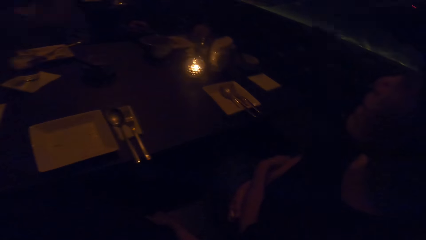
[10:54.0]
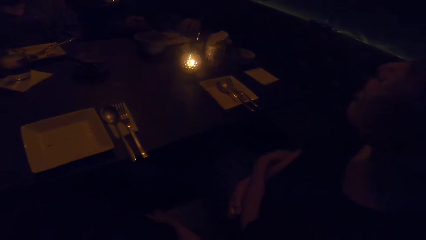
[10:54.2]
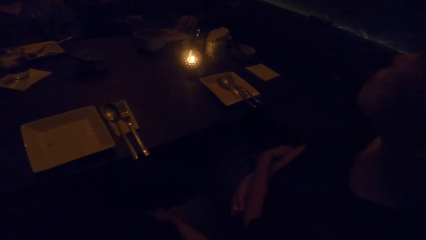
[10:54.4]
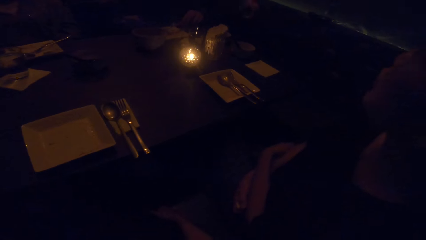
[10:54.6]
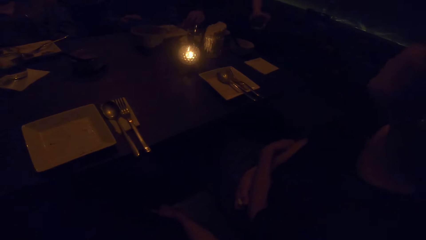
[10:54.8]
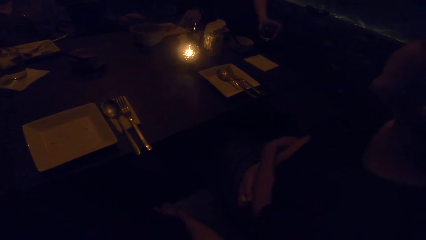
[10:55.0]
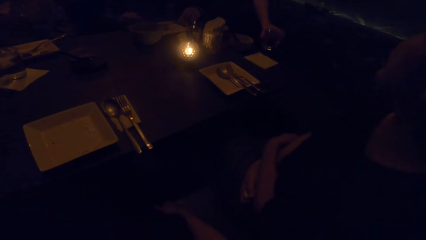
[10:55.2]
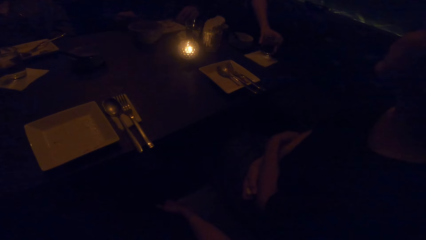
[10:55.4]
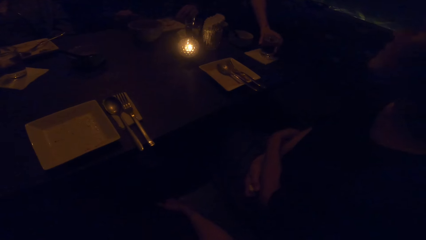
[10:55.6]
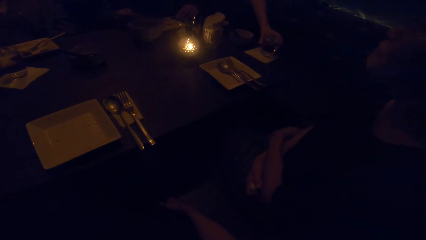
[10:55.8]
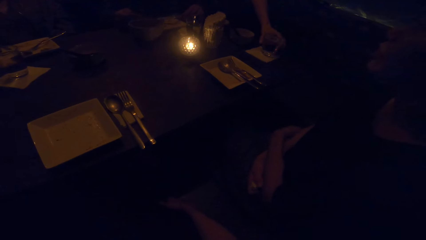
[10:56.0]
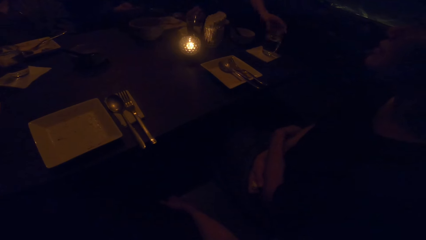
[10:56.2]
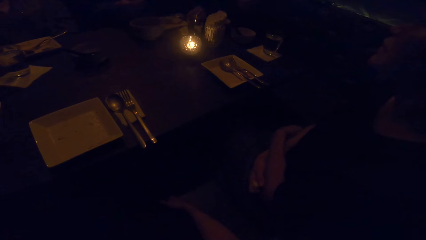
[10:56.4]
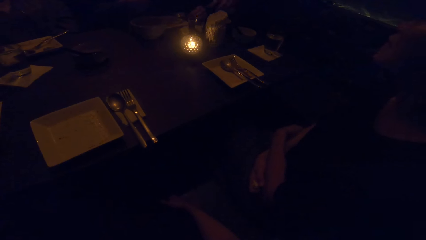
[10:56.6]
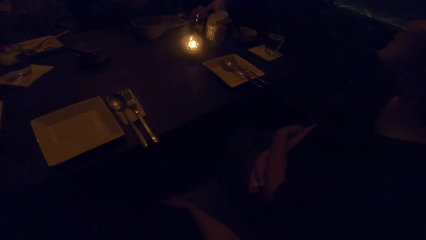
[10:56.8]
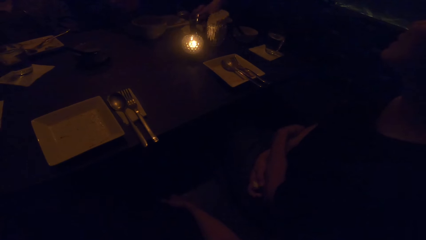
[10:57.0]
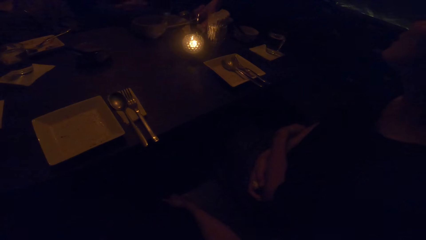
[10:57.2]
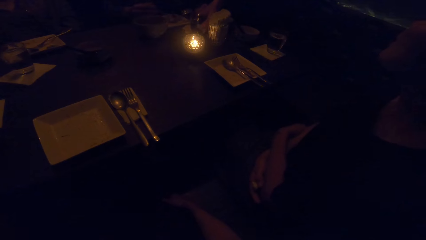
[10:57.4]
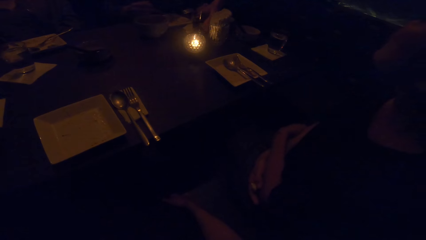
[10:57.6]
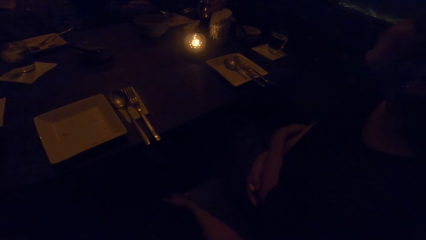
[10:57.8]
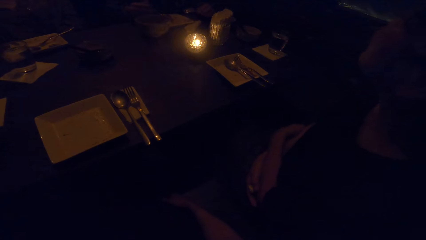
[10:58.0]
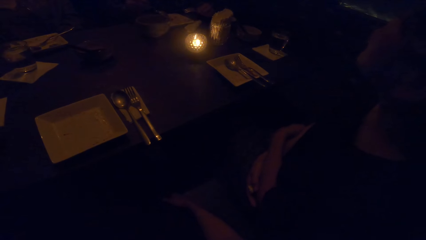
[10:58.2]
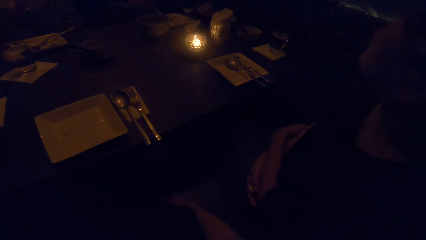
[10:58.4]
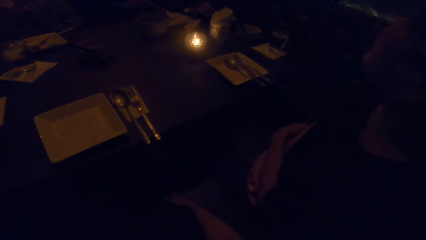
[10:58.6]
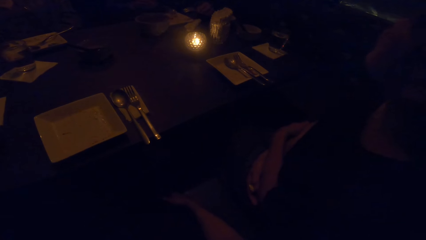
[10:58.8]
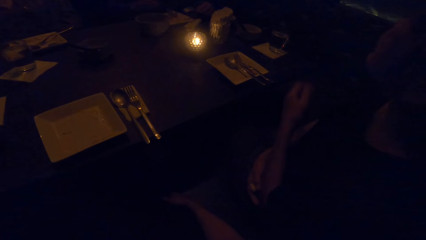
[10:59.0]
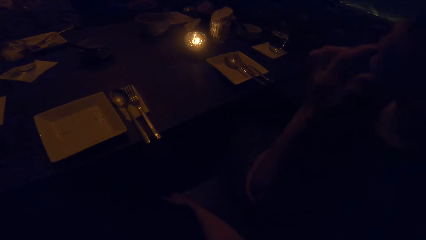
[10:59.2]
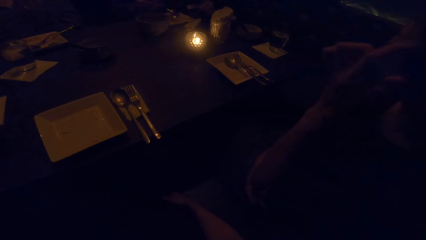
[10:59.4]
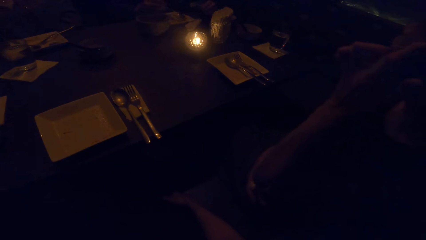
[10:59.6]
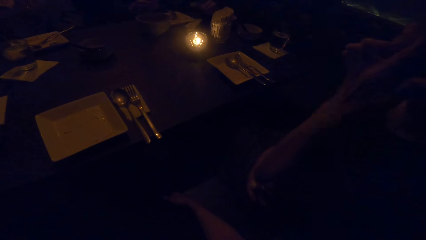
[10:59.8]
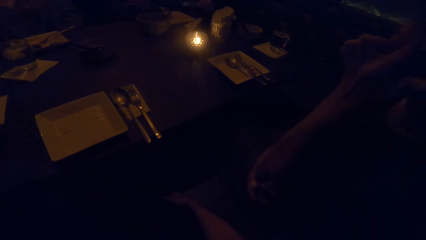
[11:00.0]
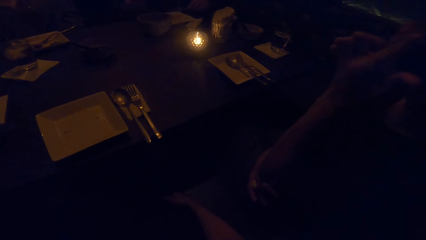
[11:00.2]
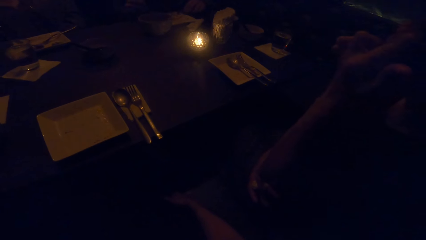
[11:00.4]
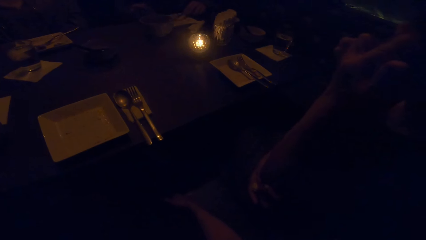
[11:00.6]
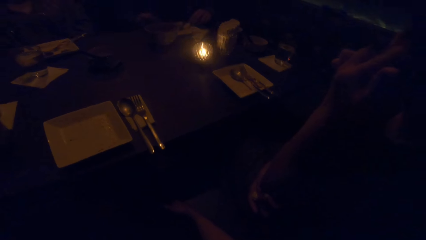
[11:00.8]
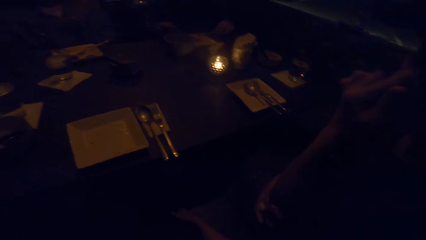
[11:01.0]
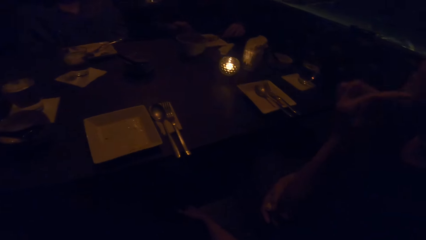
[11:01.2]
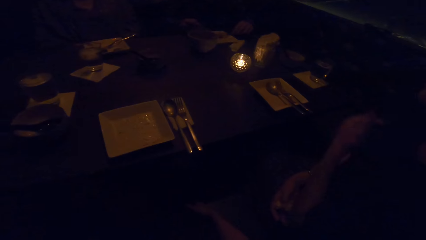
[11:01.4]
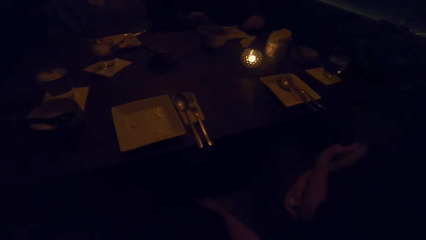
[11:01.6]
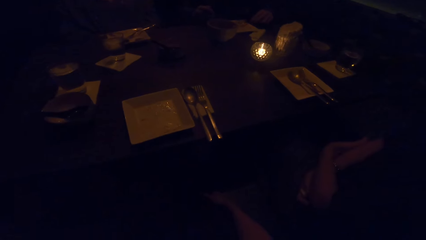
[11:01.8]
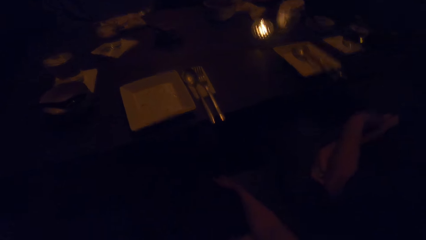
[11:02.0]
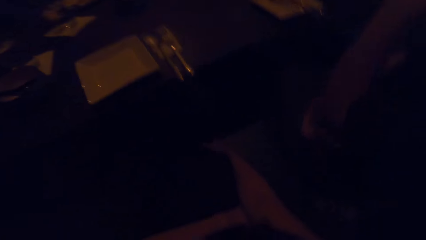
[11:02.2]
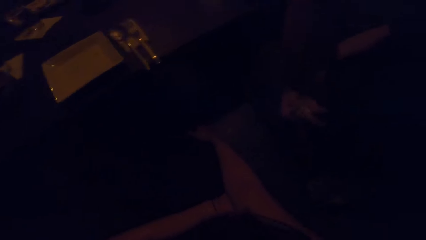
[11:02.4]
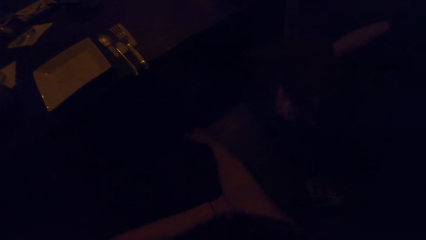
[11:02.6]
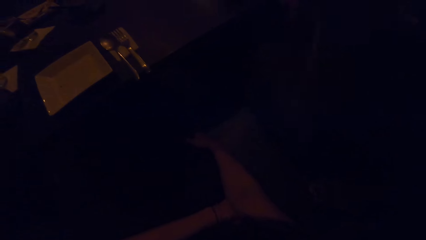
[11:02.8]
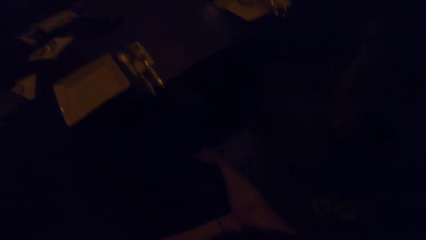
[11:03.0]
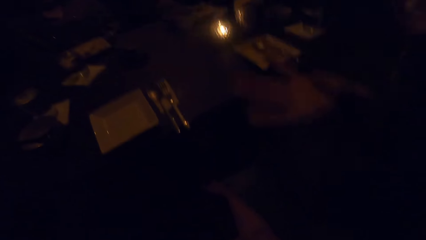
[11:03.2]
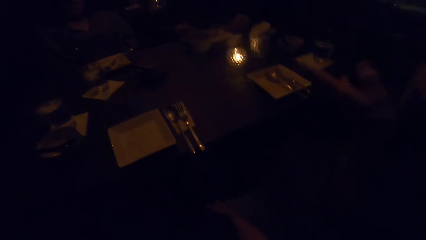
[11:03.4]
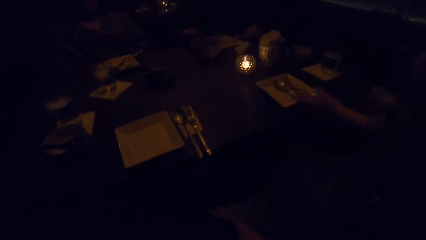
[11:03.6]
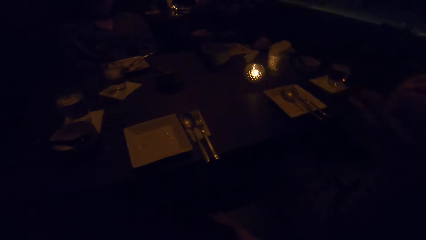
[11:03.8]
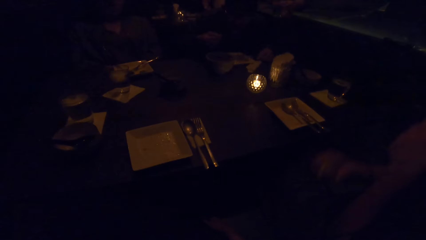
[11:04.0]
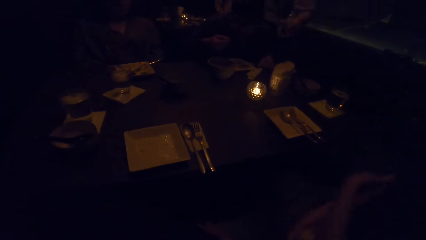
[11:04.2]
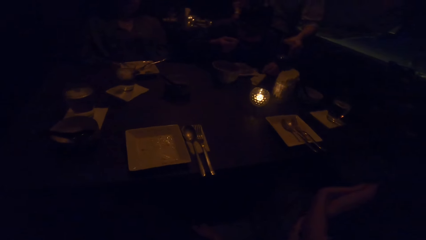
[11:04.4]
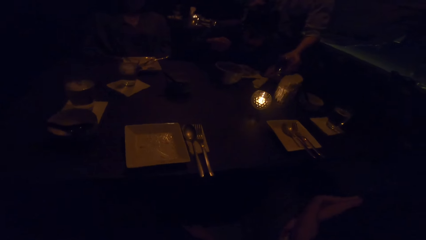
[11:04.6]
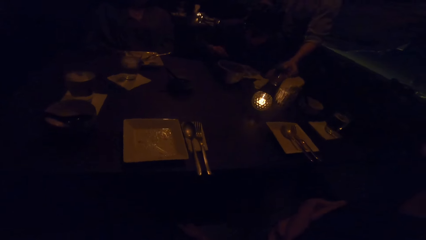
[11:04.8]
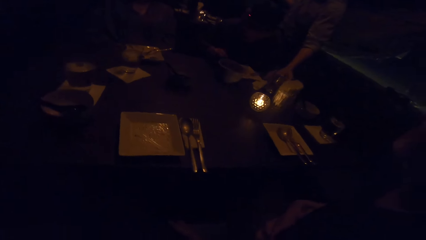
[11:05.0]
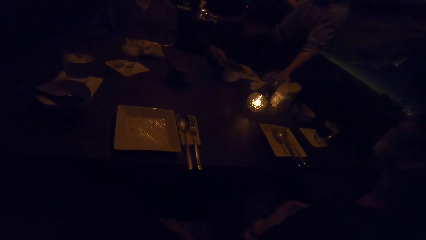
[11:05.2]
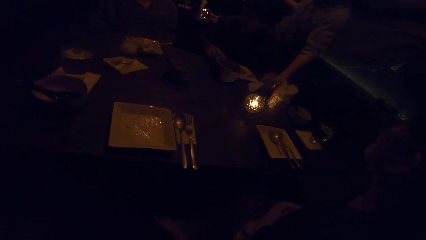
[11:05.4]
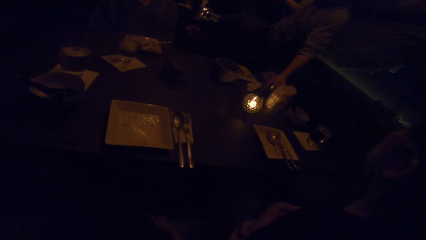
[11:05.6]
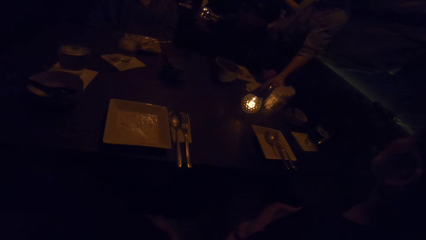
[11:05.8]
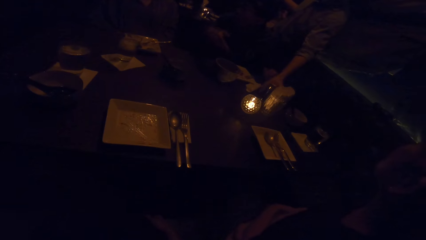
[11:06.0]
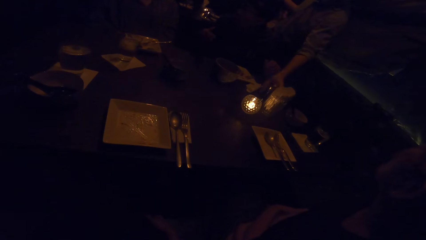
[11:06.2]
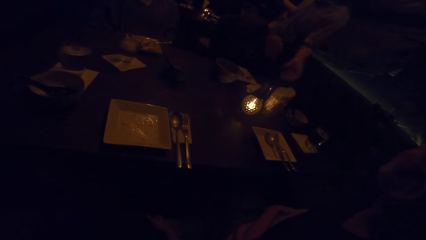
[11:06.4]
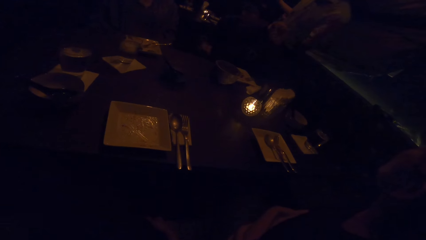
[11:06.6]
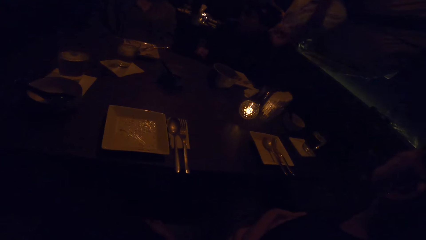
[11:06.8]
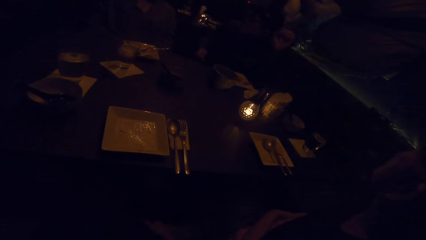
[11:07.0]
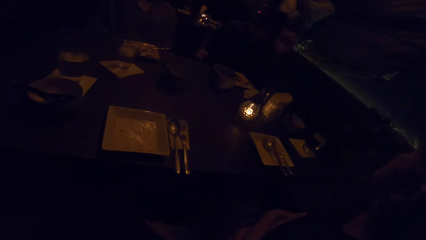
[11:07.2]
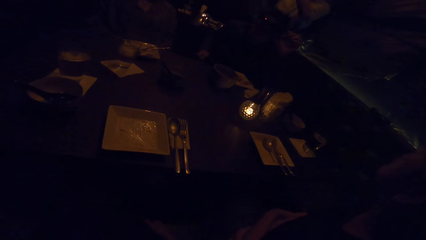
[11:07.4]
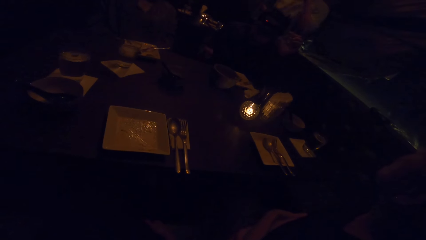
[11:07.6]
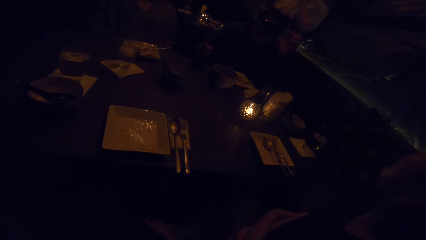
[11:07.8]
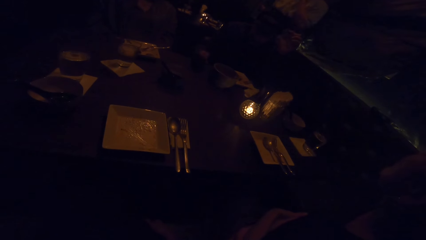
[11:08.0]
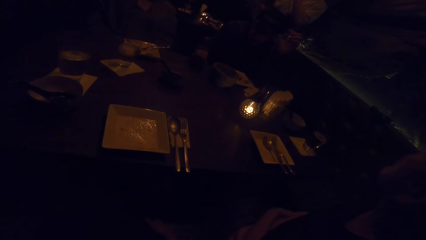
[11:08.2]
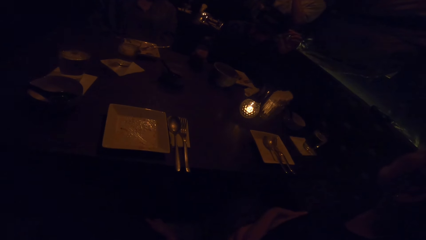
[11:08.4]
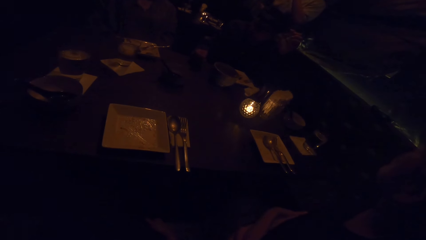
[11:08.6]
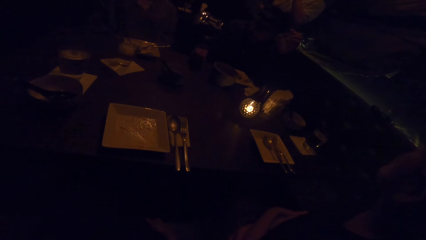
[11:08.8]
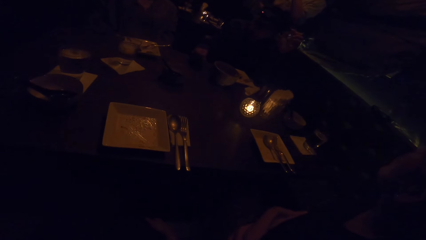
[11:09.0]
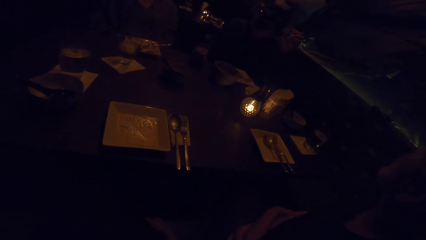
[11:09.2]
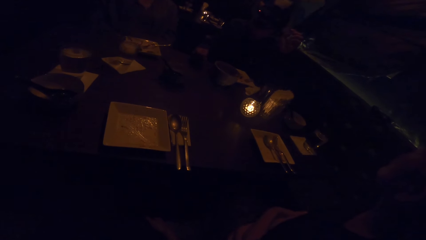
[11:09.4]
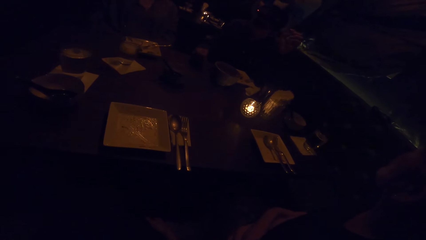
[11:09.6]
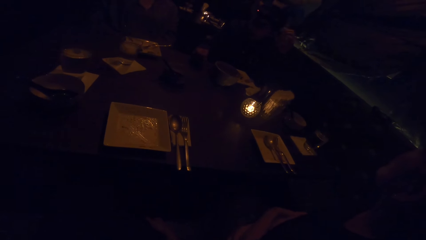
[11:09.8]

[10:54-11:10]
The camera wearer looks at a woman. A man drops a cup of water on the table. The man drops another cup of water on the table.
